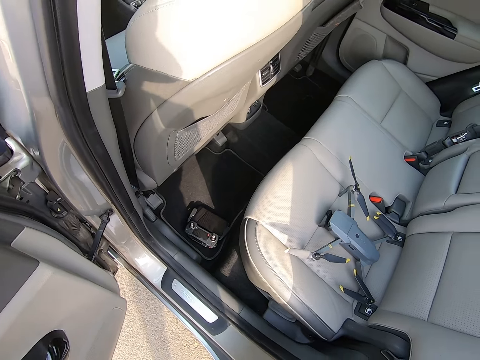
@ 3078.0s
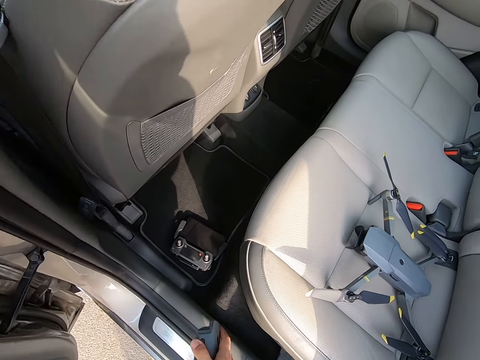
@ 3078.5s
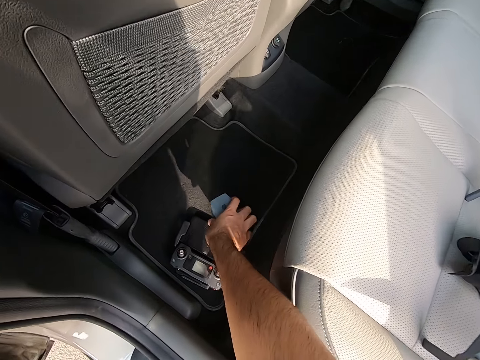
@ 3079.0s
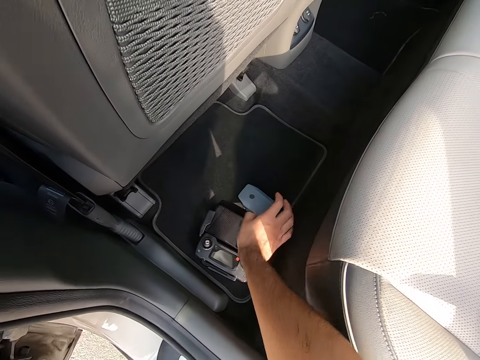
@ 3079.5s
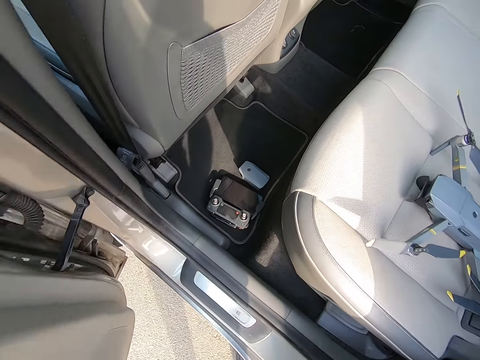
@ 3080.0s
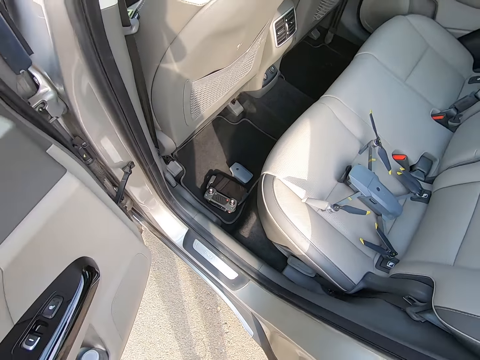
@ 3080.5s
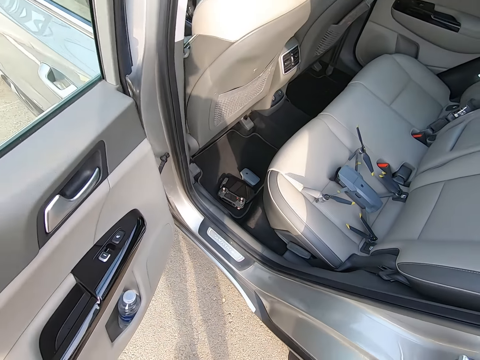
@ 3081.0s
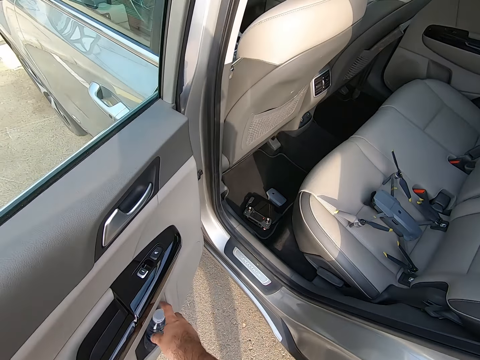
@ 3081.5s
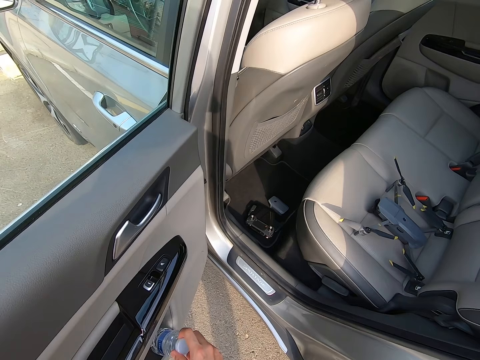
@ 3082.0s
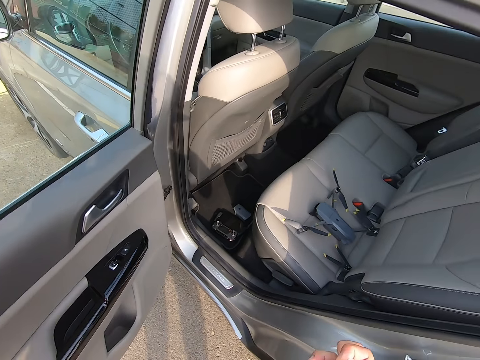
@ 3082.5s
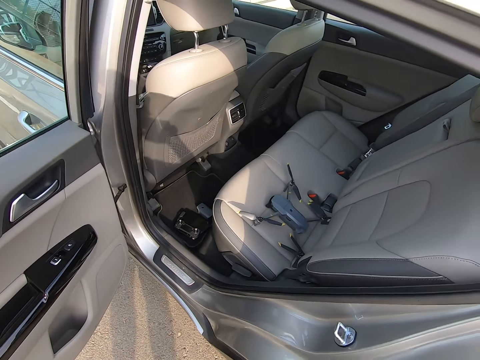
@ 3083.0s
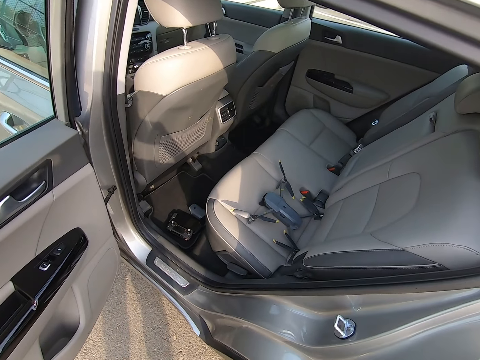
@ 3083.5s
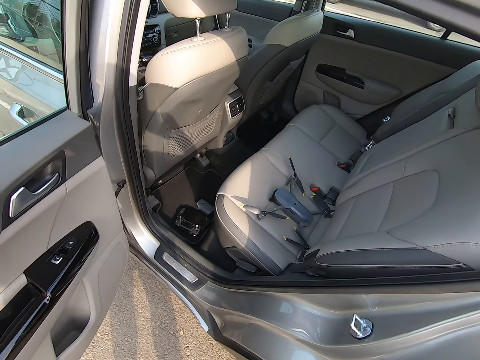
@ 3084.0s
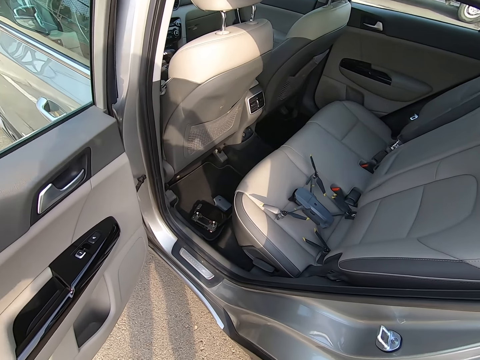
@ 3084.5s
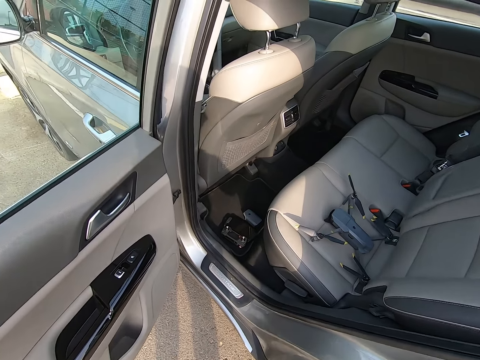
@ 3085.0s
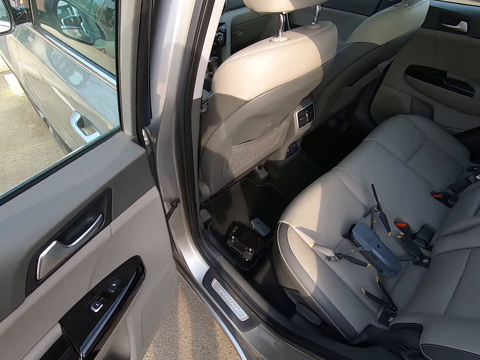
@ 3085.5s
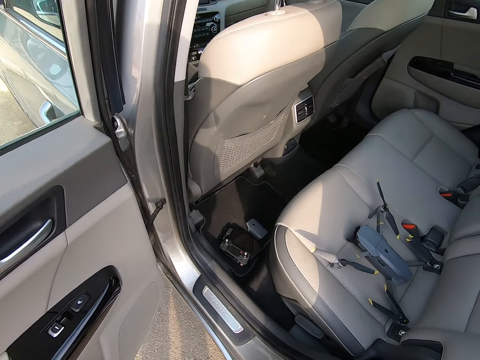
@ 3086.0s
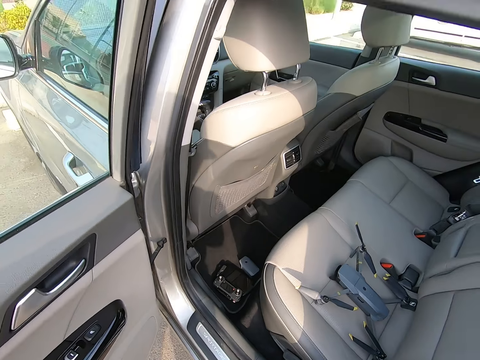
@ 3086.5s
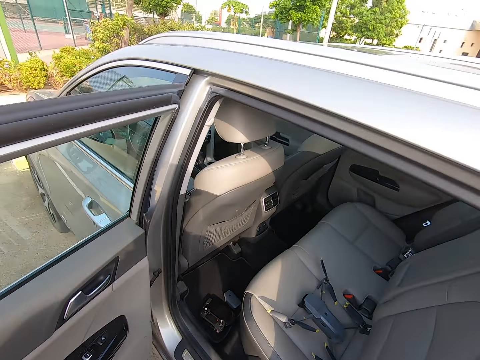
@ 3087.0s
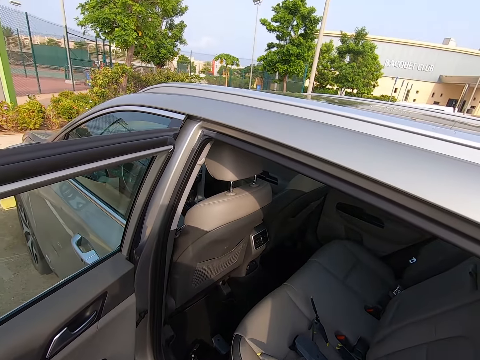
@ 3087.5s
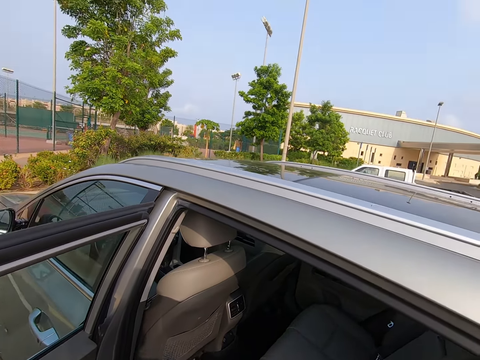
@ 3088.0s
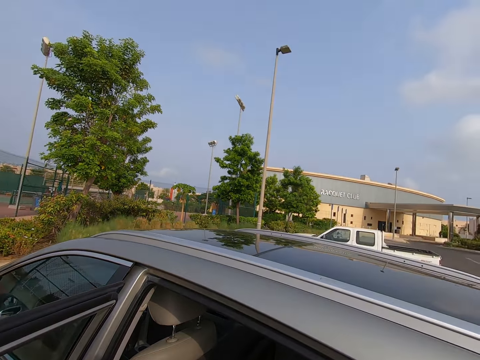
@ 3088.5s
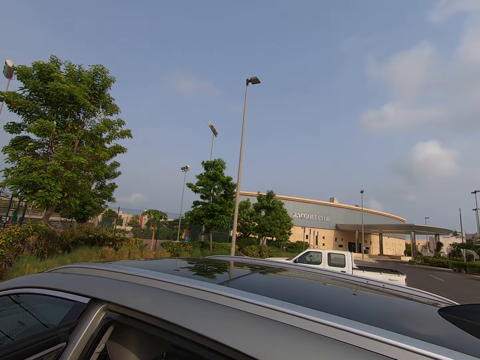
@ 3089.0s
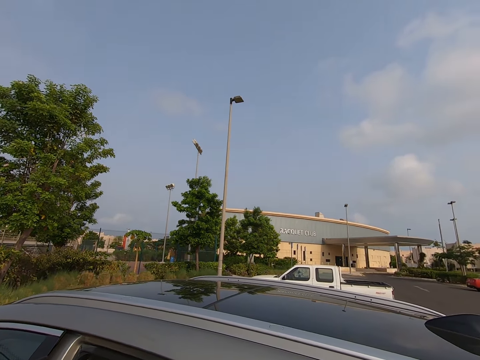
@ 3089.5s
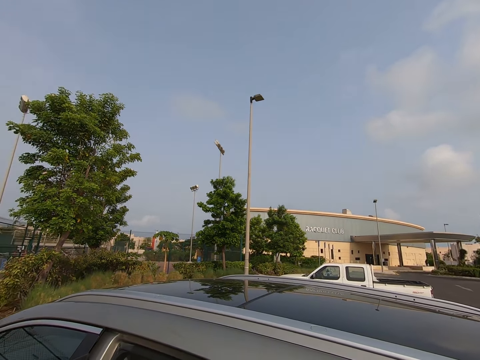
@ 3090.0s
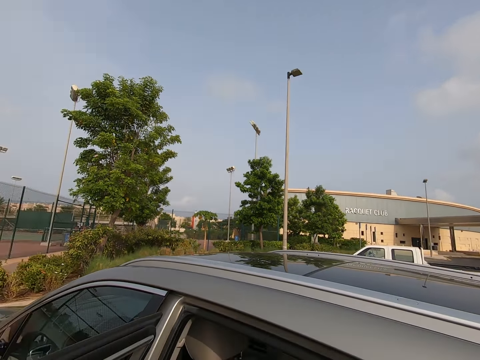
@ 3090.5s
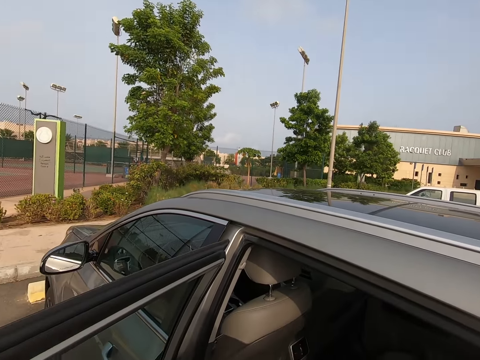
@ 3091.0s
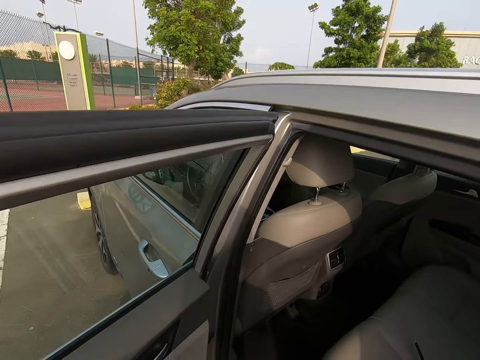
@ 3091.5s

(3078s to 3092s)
The camera wearer puts a remote control battery in the car, on the car mat. They pick up a water bottle, drink the water and look around.

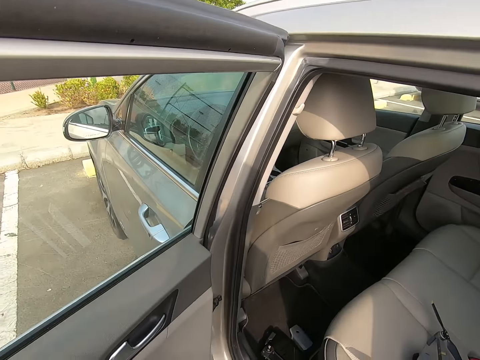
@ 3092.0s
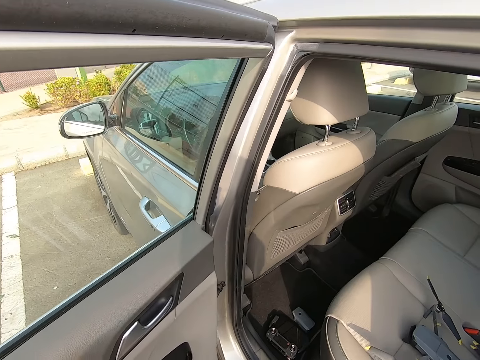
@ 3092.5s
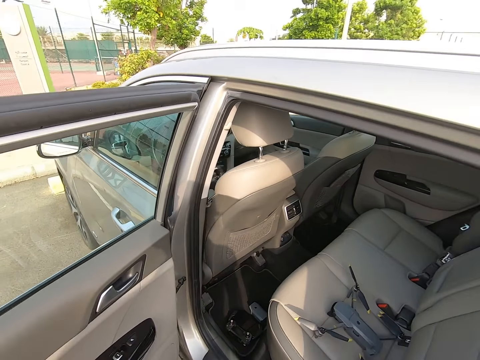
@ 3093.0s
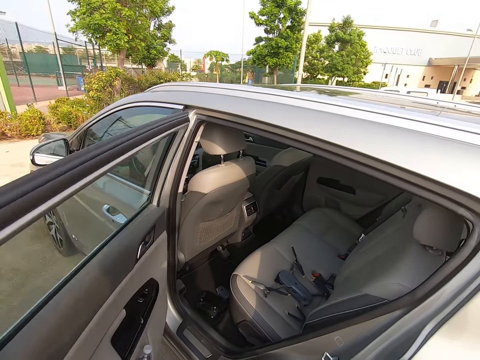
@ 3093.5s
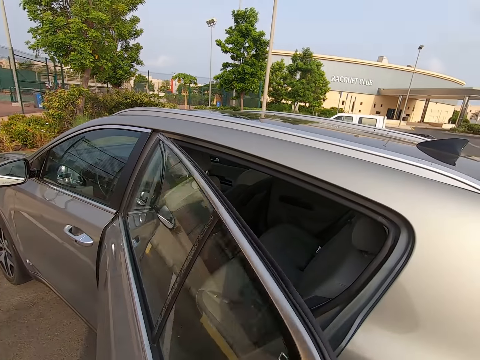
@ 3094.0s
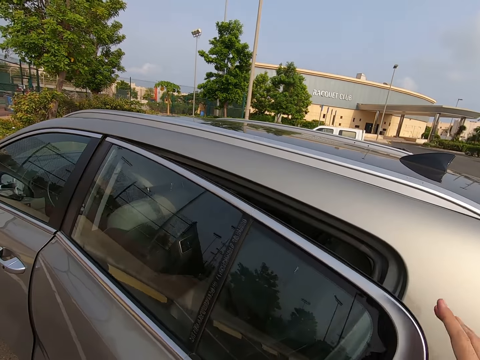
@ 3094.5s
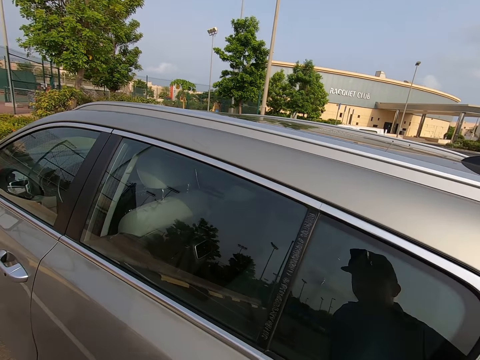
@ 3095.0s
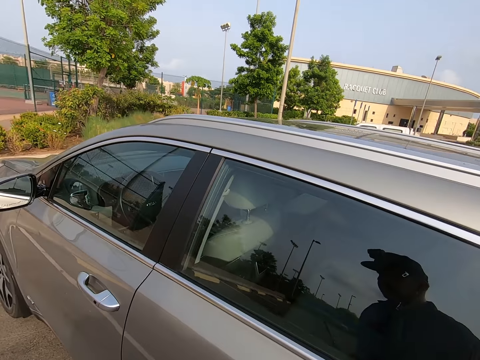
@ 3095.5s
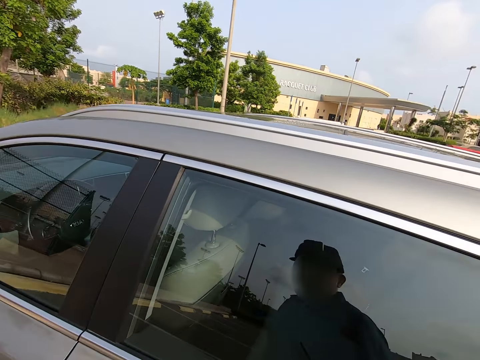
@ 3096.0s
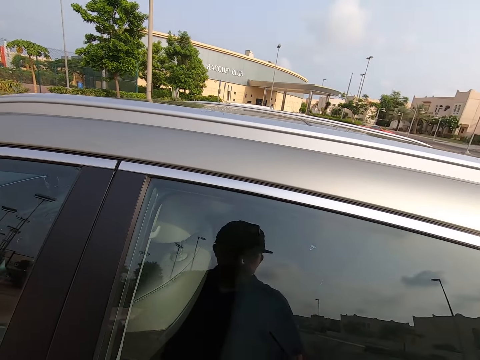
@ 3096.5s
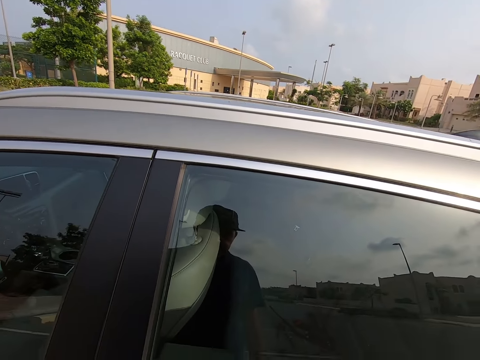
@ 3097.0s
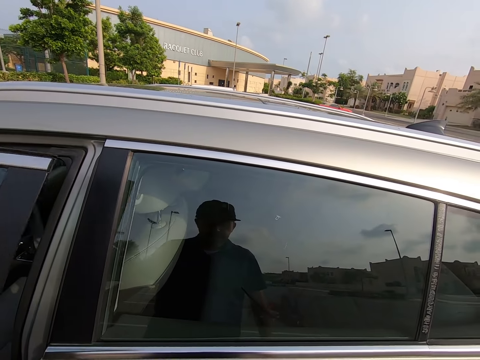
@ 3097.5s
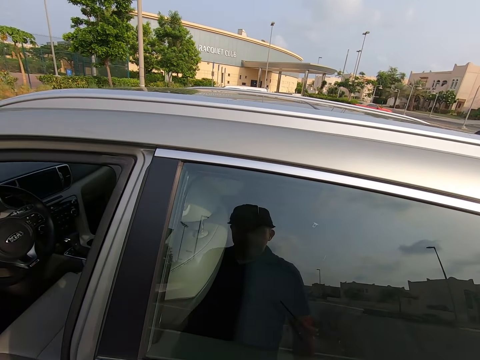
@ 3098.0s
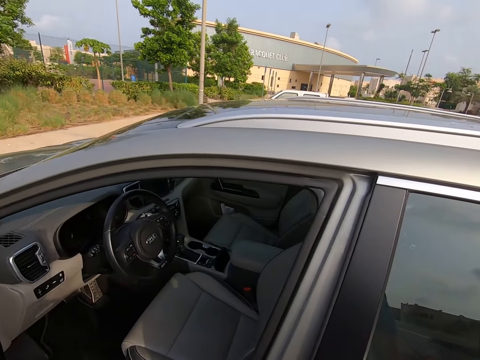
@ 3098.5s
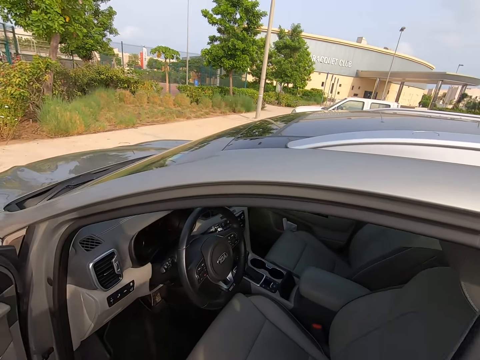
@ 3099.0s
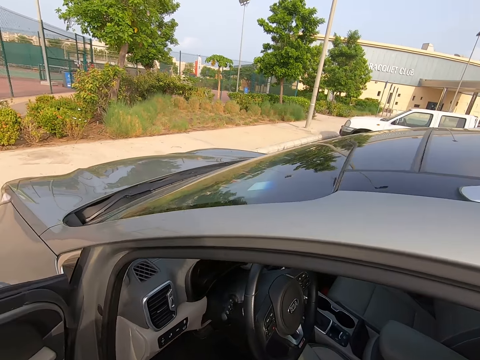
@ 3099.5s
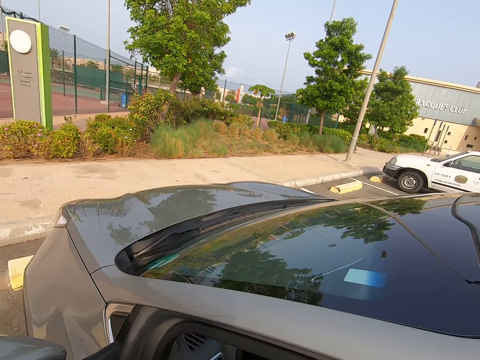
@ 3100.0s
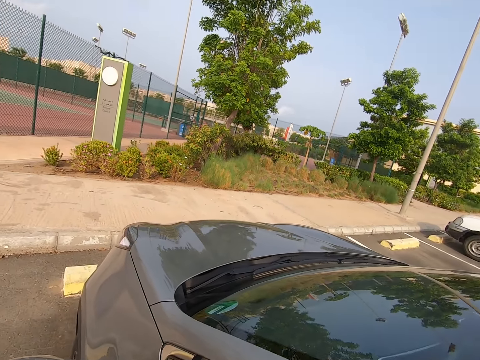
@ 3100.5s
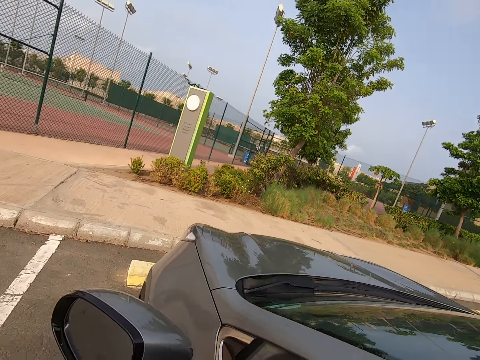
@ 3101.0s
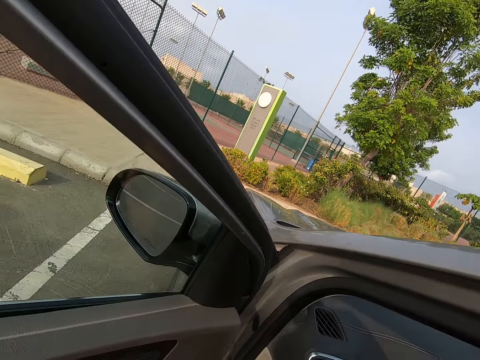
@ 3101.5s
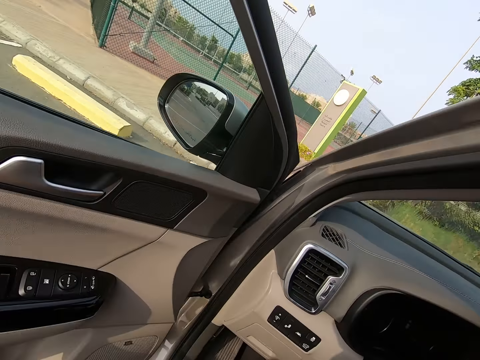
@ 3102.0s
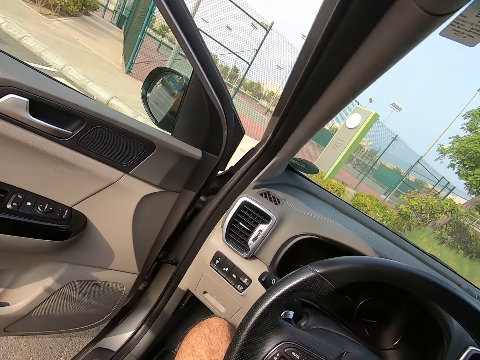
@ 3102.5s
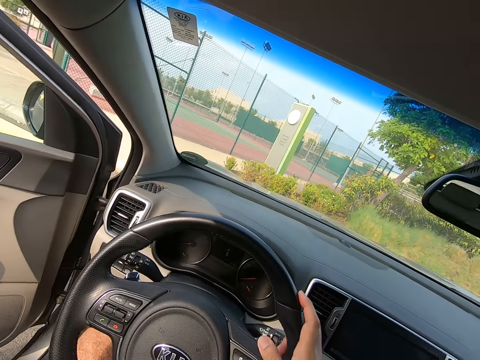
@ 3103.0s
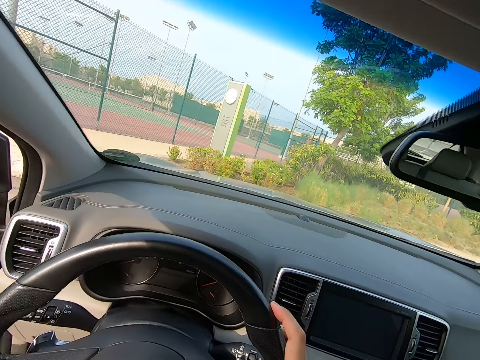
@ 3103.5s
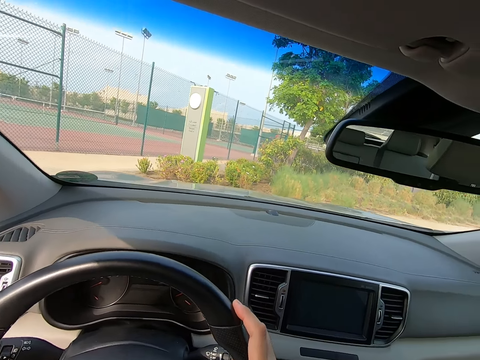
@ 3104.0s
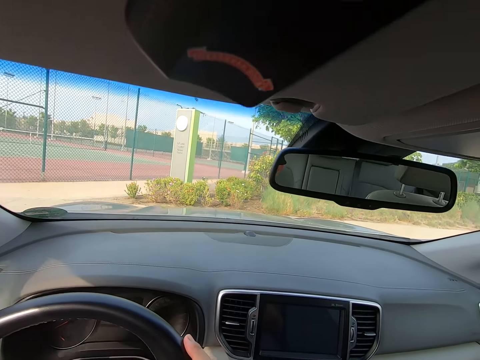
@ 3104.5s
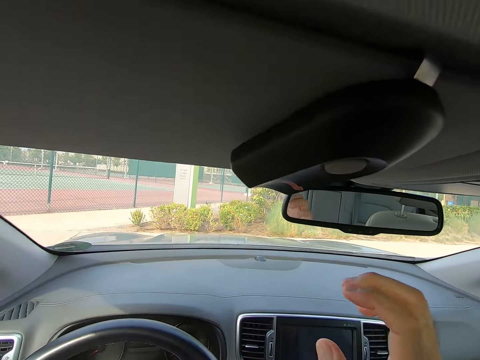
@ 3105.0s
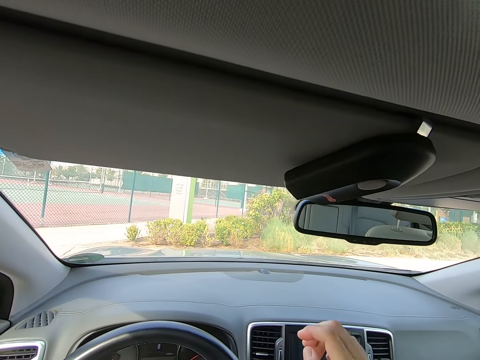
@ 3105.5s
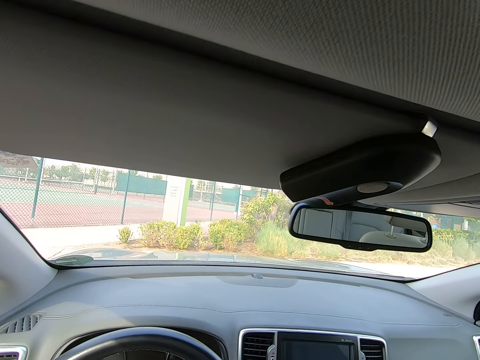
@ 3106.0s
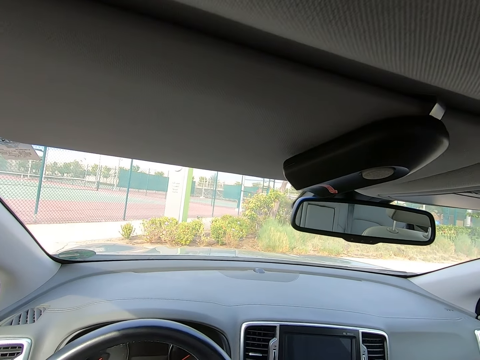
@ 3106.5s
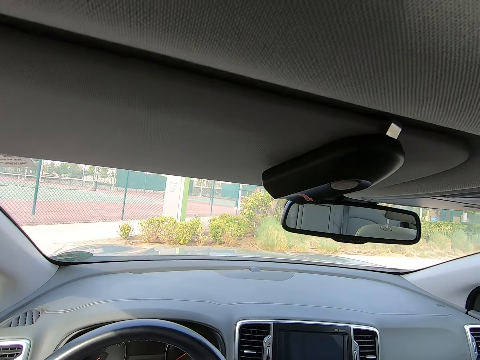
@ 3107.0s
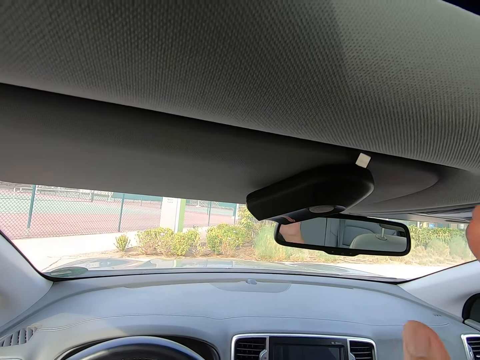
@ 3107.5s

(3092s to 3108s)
The camera wearer puts the water bottle in the car. They close the car door, walk around and open the car door. They enter the car. They sit on the car chair.
